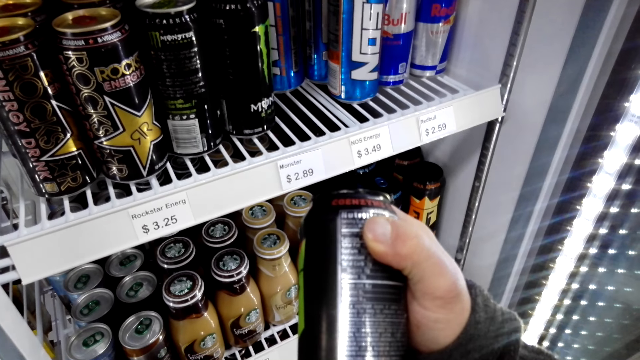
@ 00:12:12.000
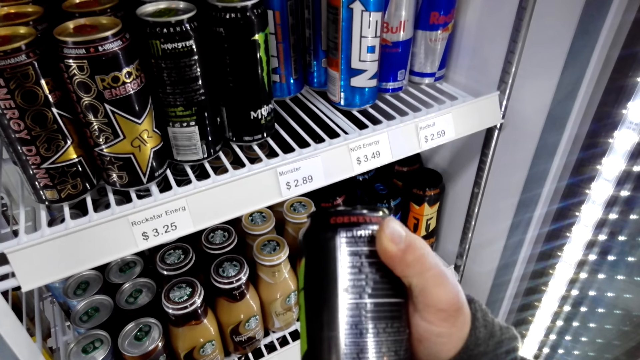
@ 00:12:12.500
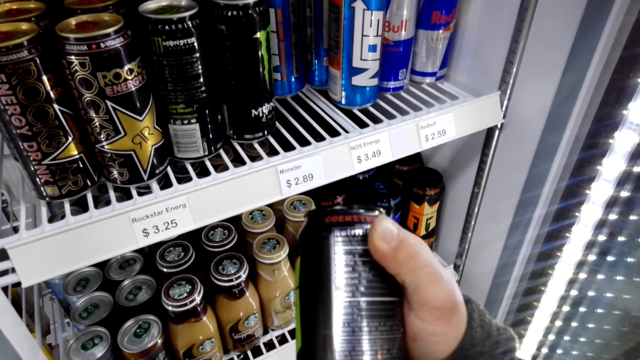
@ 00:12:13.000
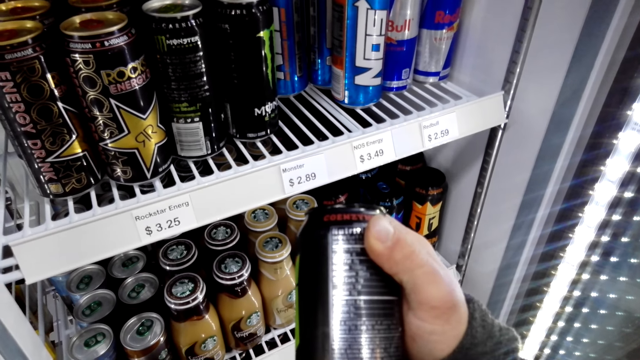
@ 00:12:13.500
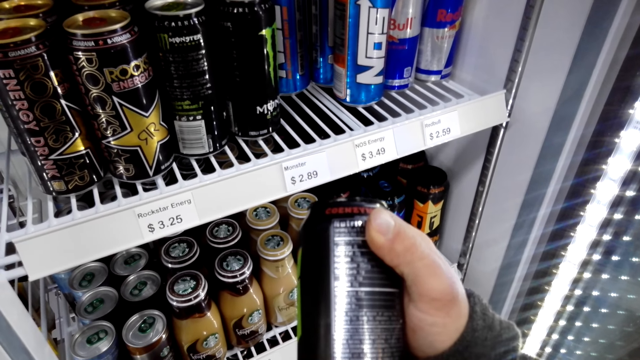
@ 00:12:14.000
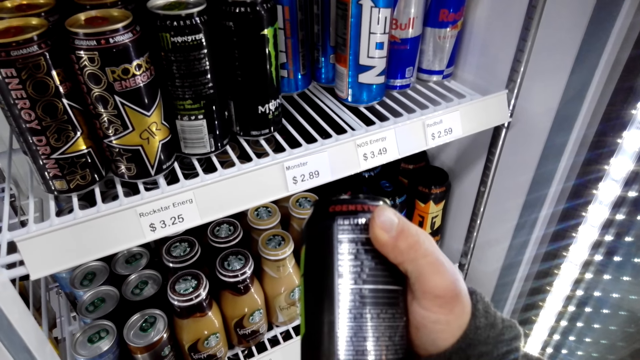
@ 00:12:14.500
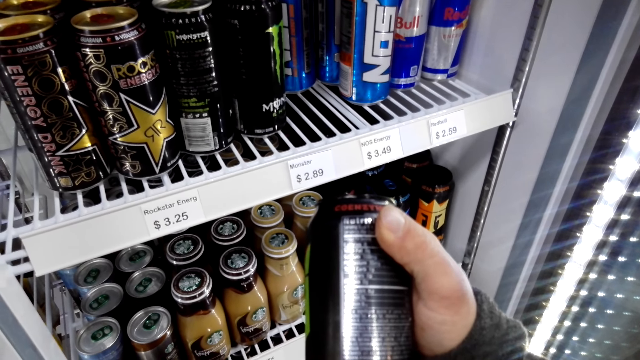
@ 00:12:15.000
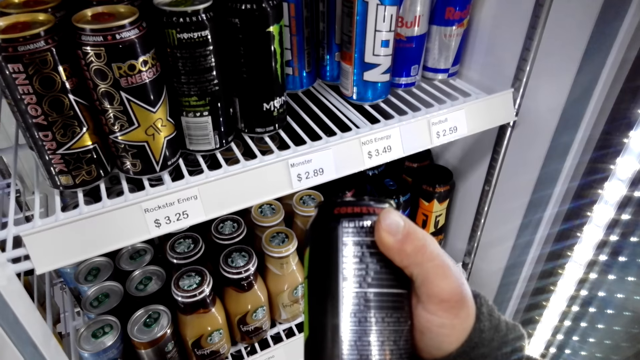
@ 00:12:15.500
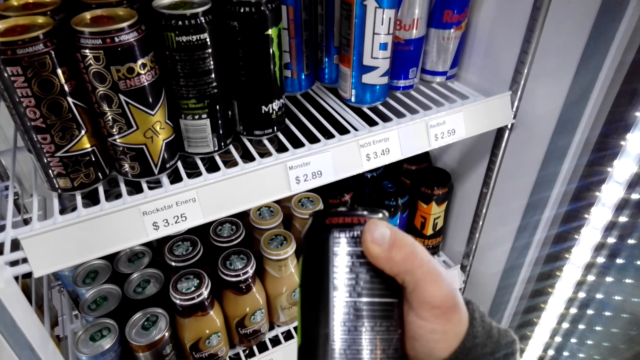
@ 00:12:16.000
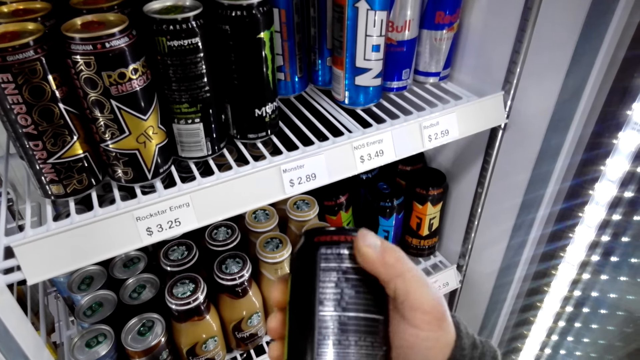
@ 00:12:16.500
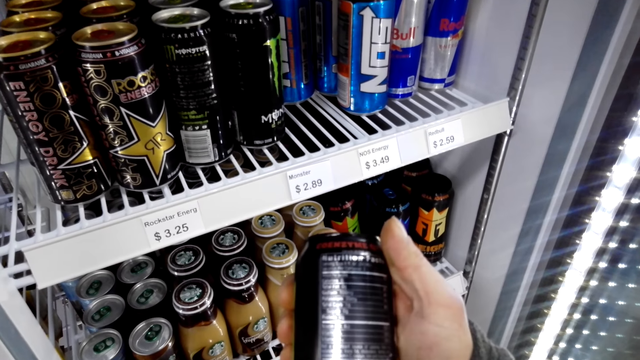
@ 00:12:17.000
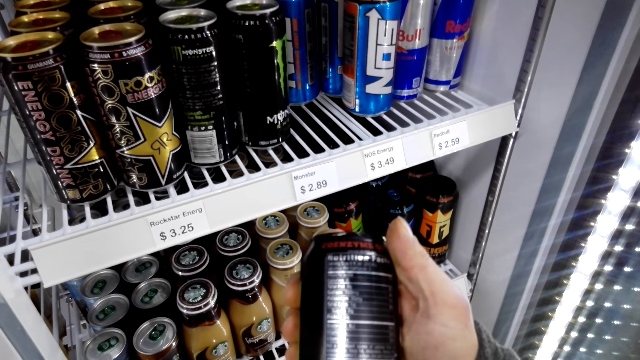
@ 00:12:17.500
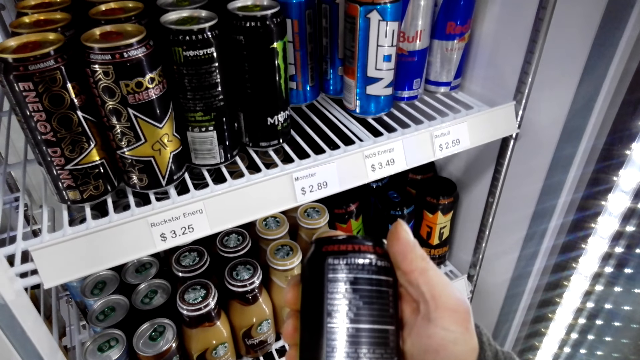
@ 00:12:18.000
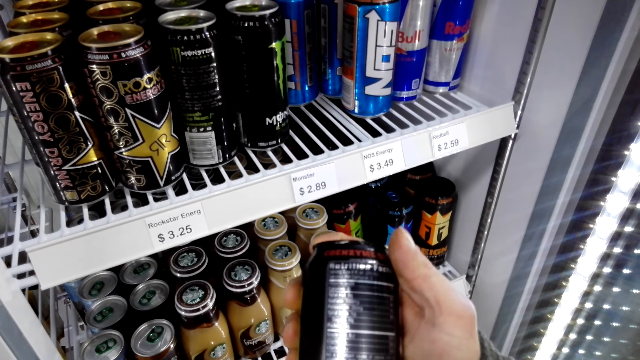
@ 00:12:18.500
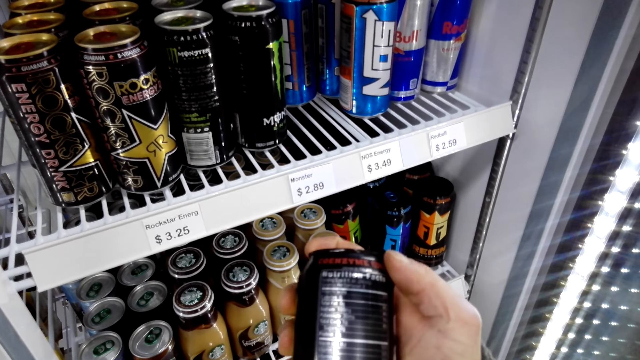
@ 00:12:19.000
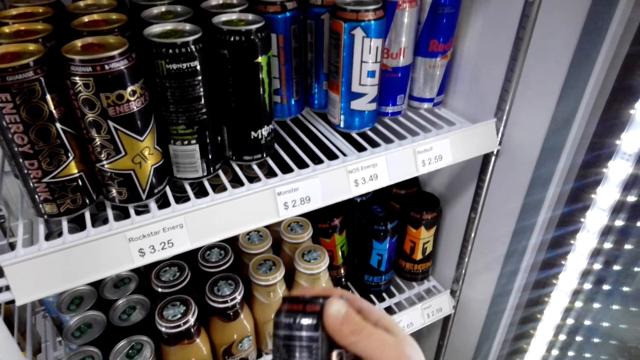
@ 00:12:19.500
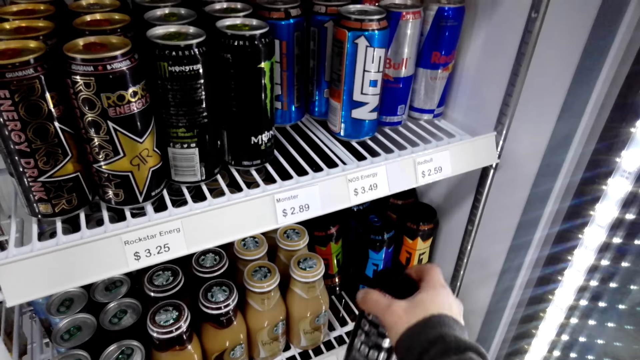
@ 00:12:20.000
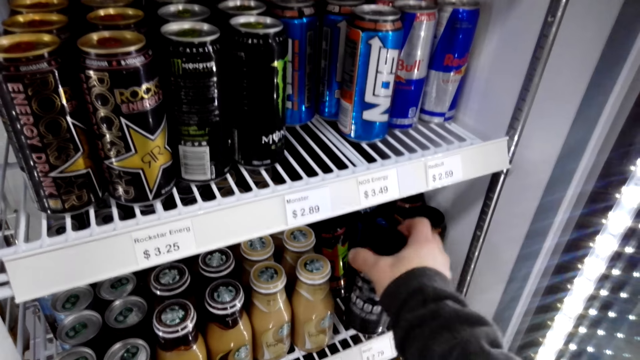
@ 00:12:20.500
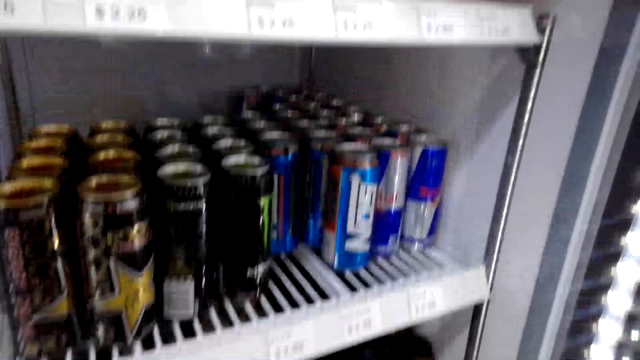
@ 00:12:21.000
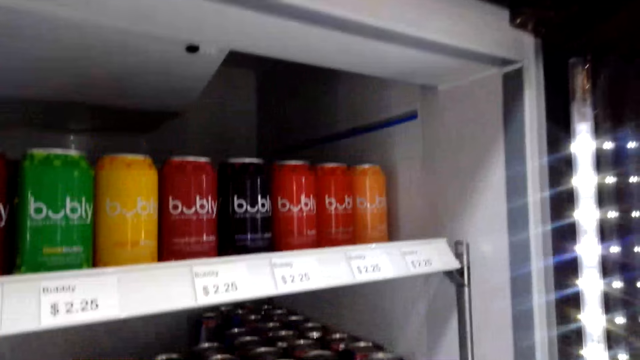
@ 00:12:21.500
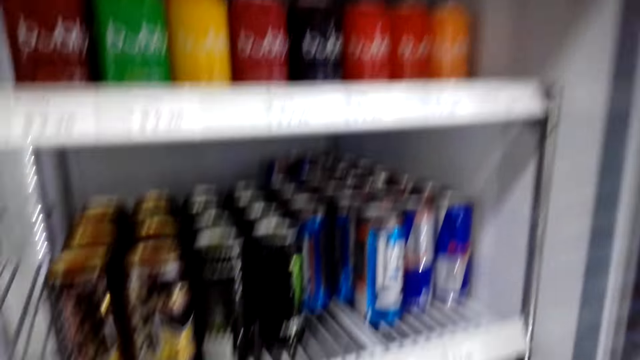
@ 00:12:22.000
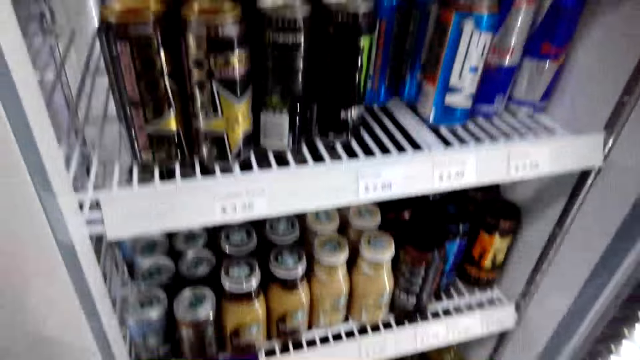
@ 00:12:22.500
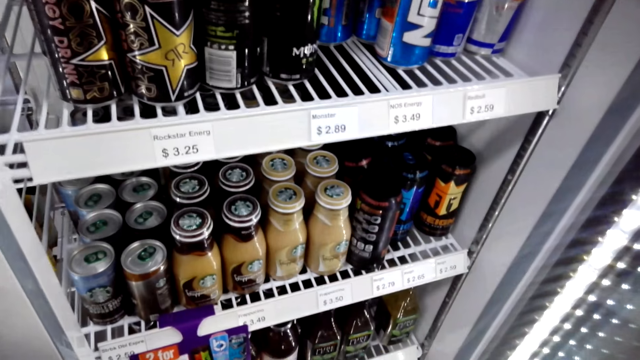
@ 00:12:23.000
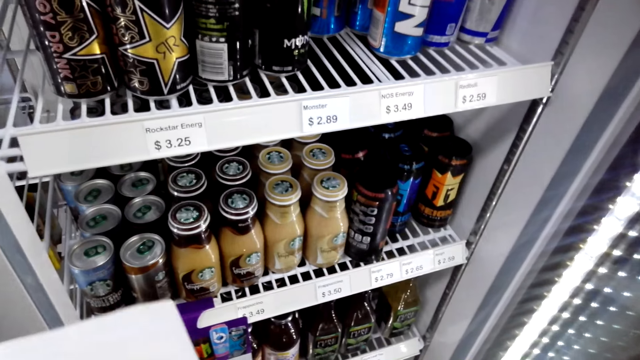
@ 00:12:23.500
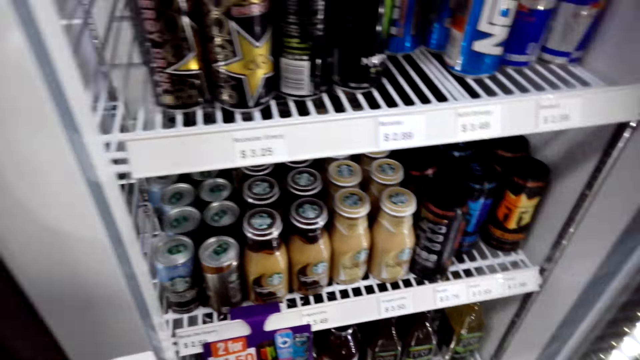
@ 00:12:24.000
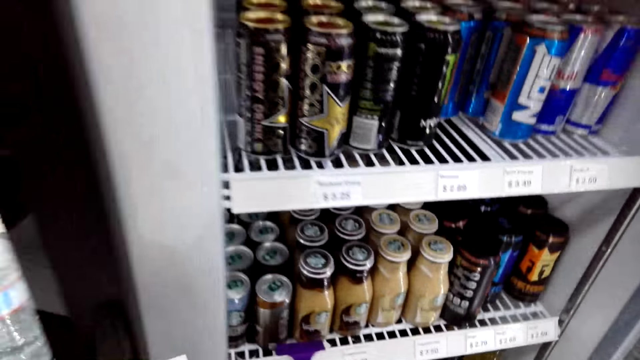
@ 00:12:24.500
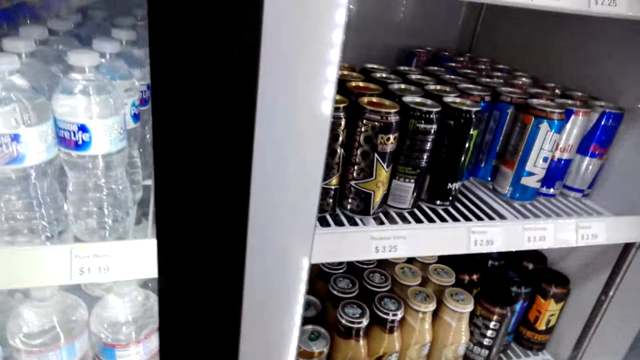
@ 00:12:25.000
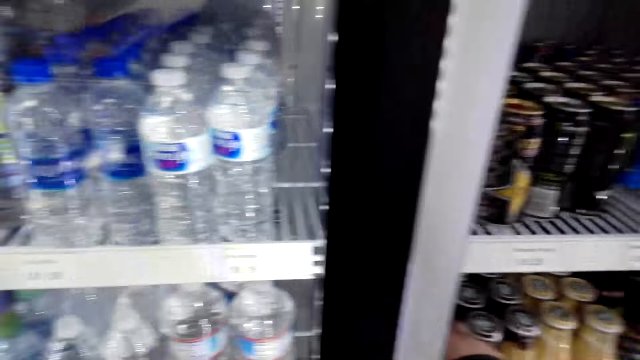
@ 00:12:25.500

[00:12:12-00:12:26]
The camera wearer places the drink in the fridge. They look around.

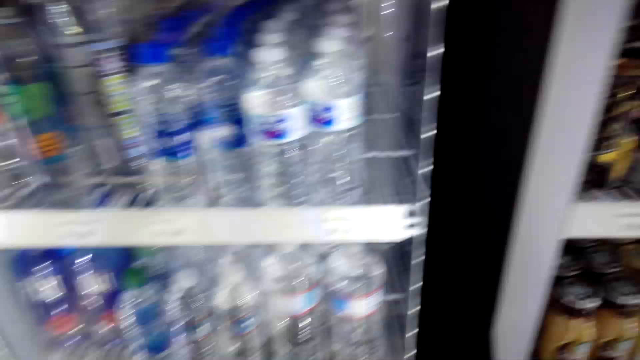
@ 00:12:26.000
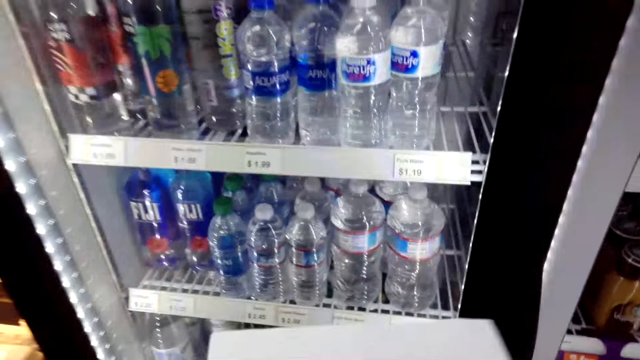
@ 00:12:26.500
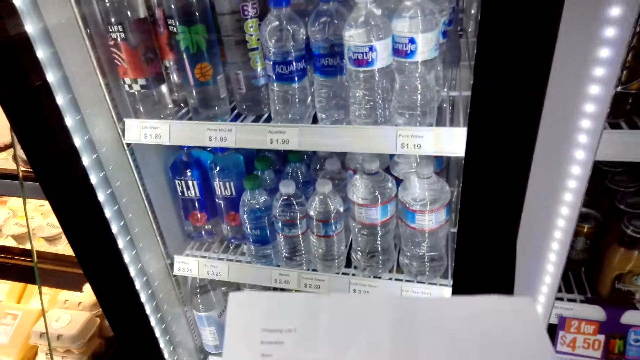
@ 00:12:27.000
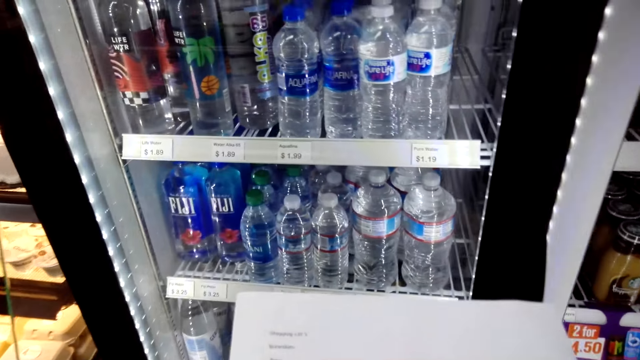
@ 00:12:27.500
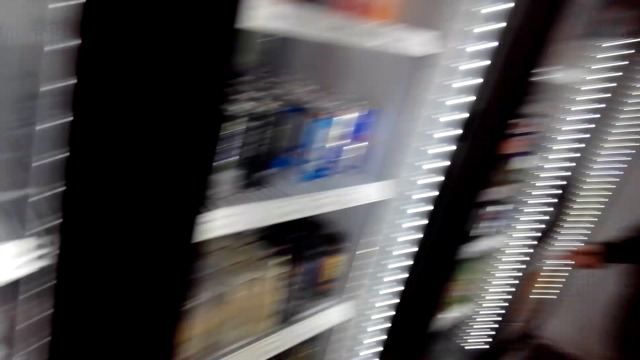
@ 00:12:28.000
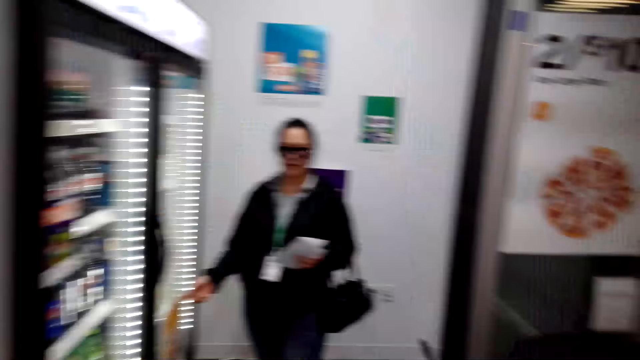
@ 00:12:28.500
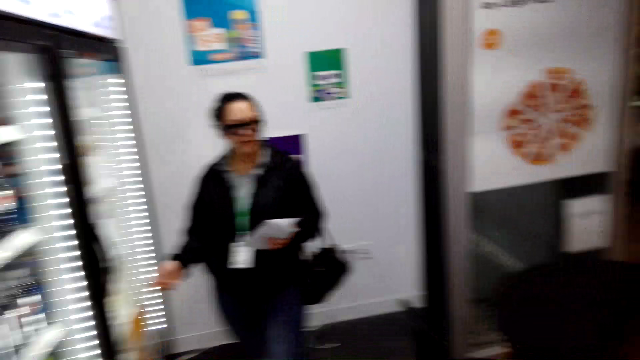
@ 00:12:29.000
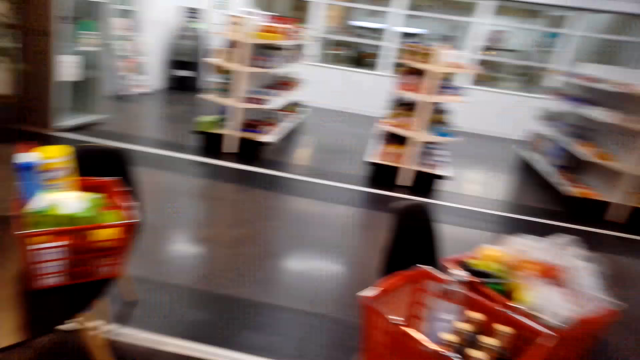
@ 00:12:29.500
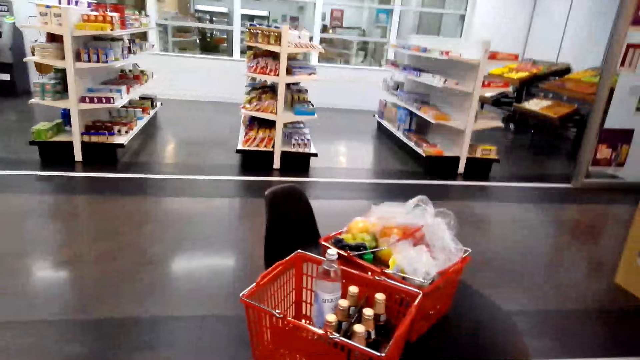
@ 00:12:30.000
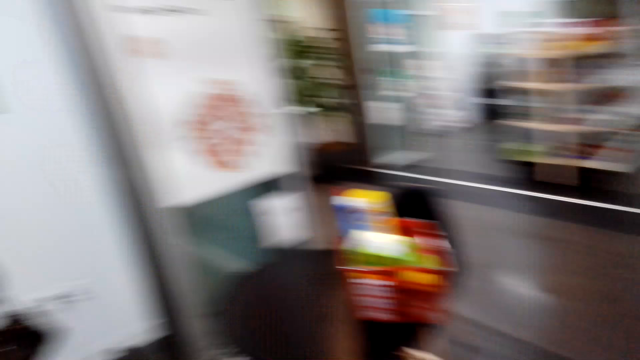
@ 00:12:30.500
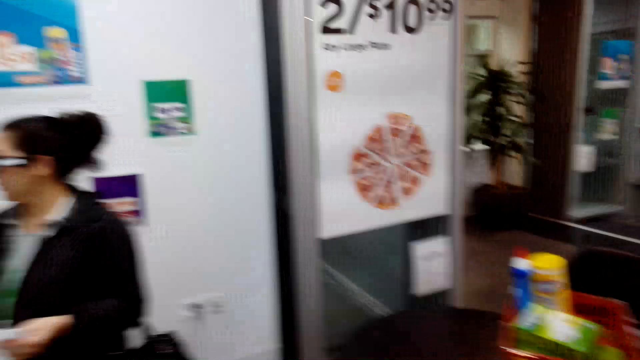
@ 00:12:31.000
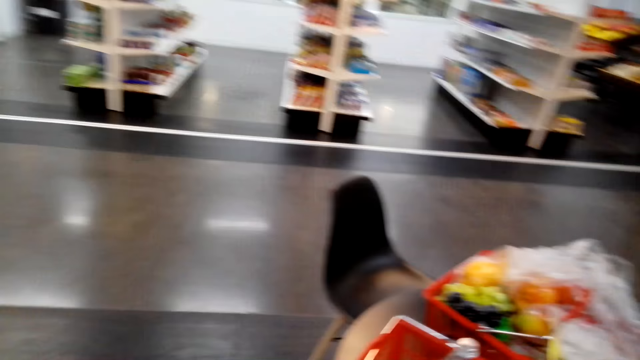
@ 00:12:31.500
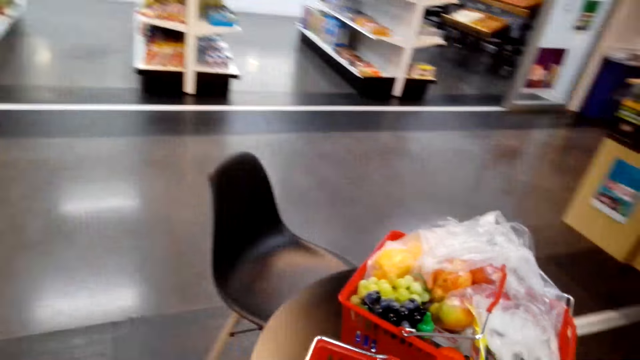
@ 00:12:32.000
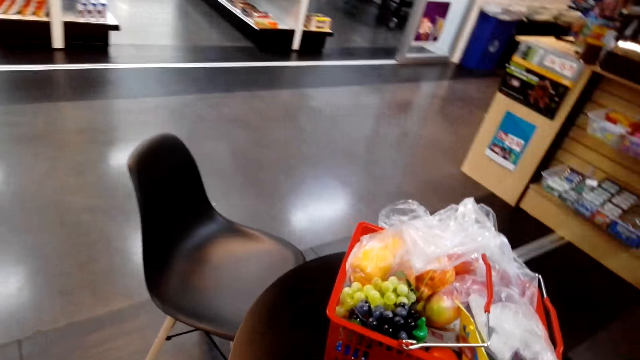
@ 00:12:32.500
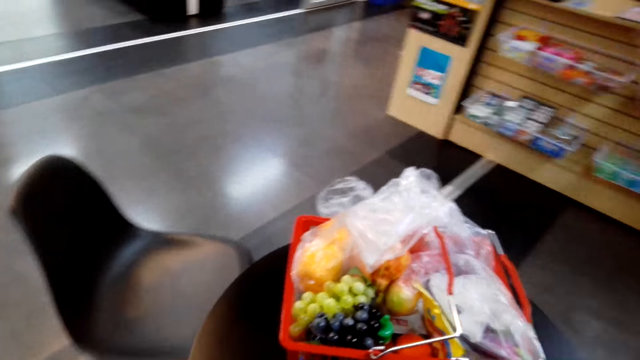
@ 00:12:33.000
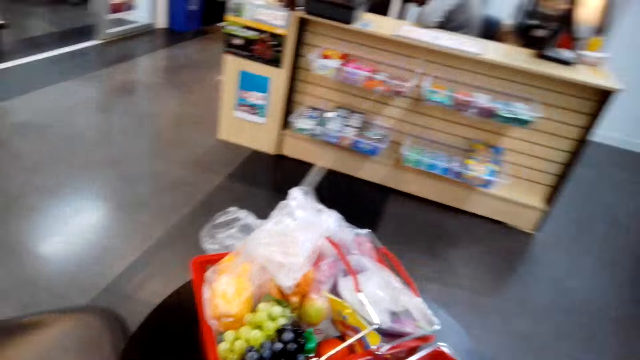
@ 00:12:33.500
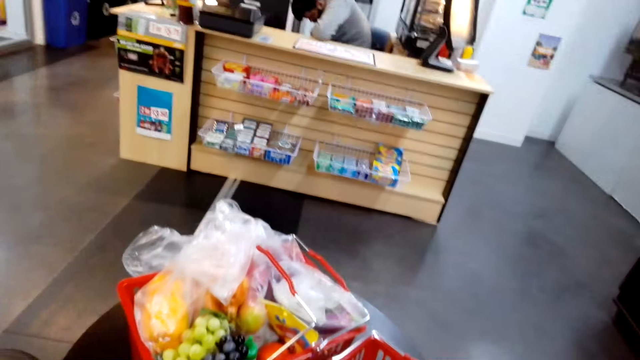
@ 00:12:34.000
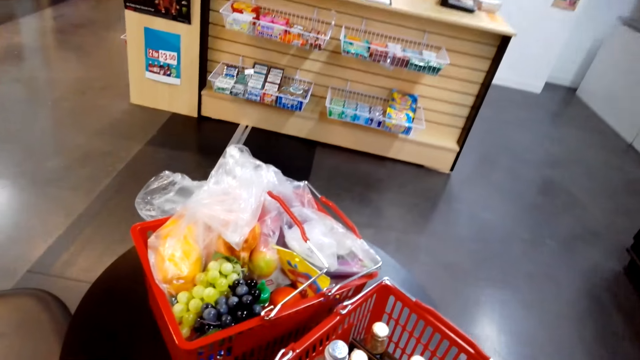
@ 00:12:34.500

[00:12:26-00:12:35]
The camera wearer walks around.
